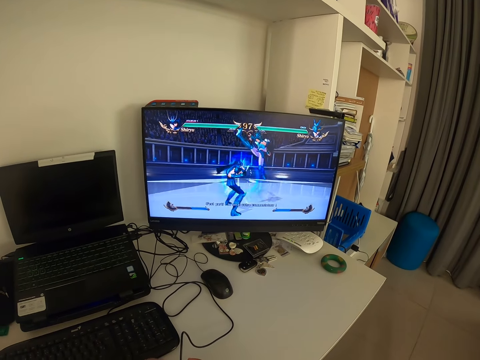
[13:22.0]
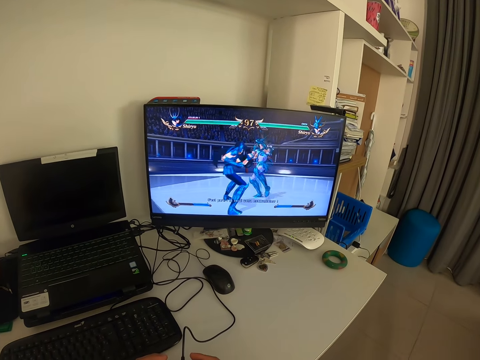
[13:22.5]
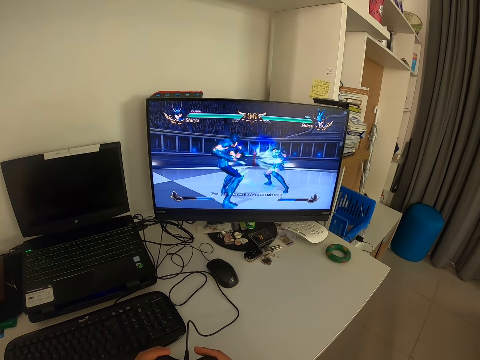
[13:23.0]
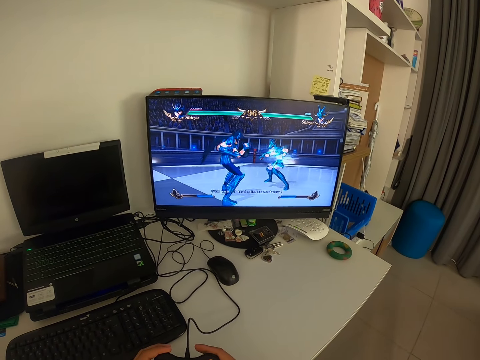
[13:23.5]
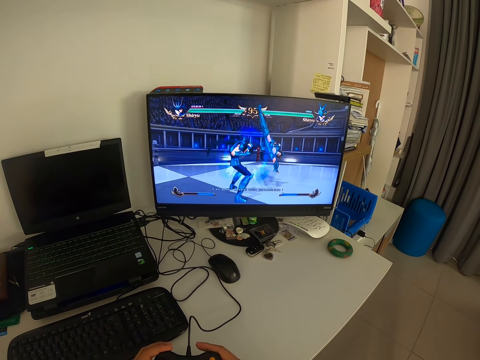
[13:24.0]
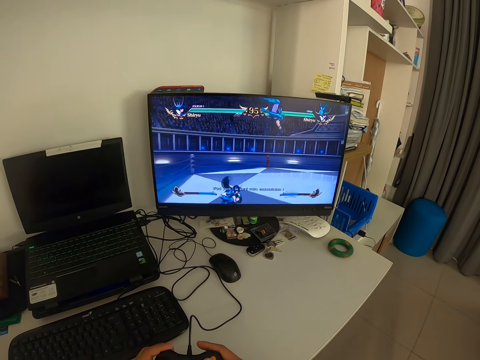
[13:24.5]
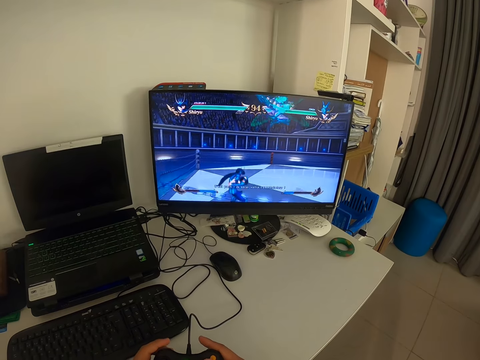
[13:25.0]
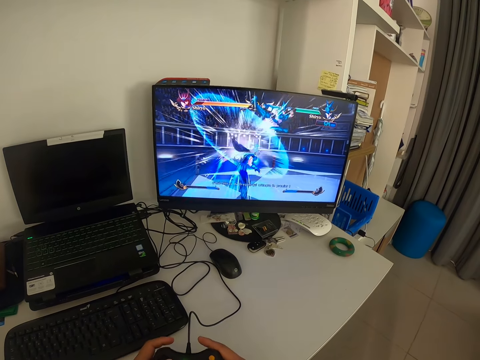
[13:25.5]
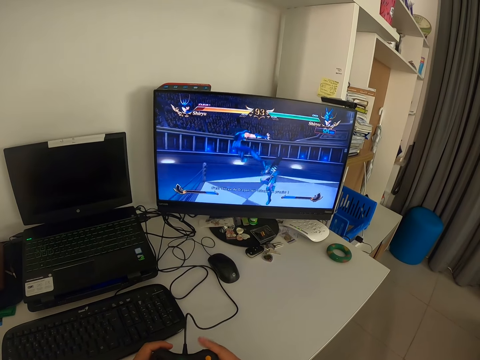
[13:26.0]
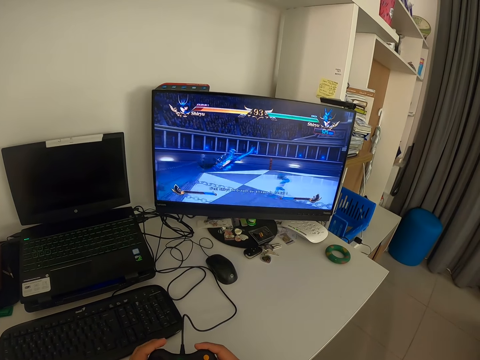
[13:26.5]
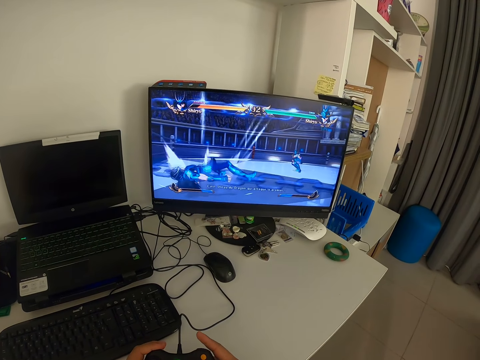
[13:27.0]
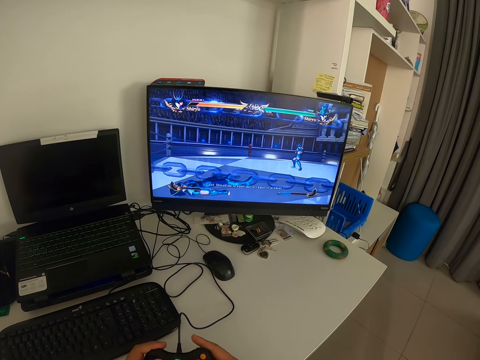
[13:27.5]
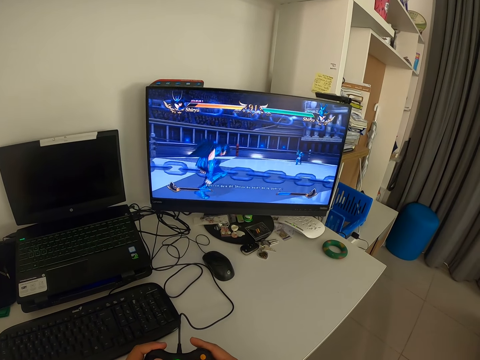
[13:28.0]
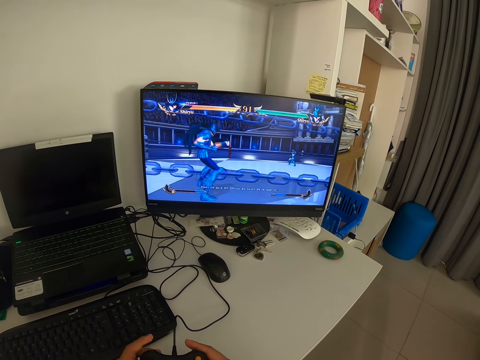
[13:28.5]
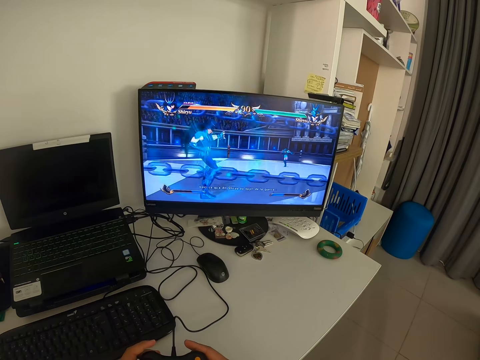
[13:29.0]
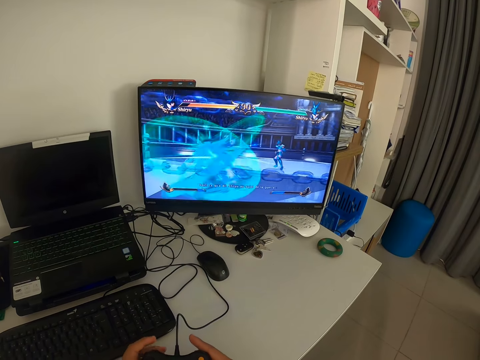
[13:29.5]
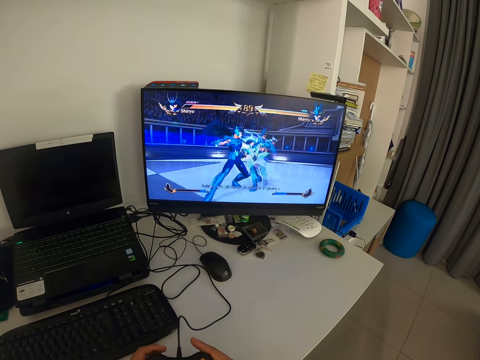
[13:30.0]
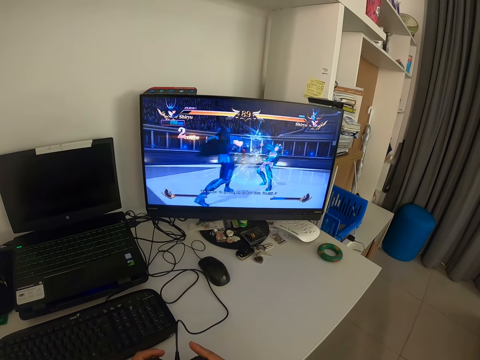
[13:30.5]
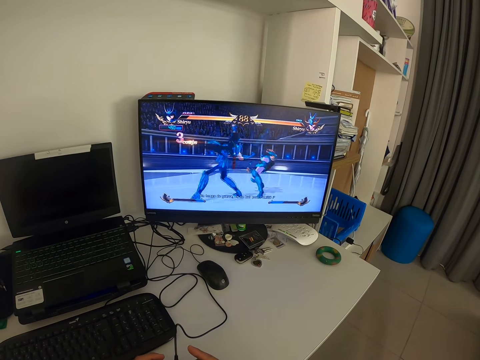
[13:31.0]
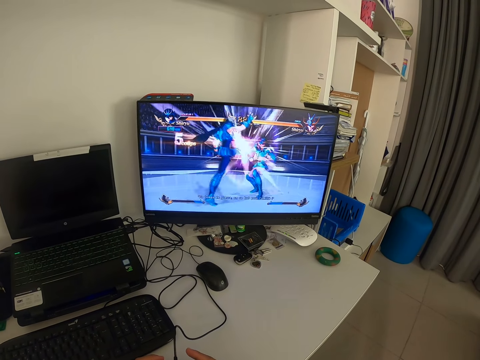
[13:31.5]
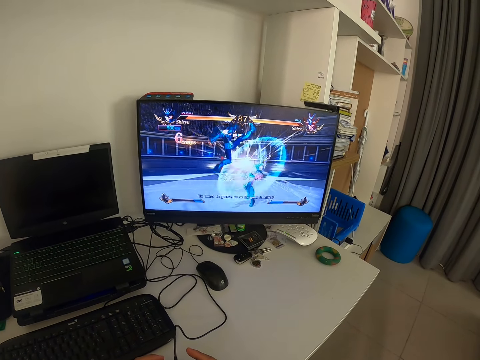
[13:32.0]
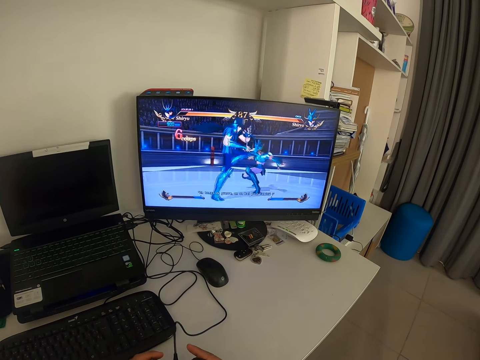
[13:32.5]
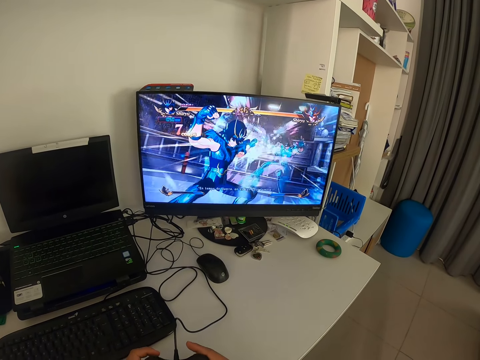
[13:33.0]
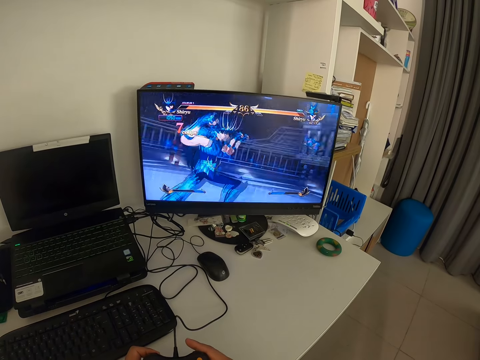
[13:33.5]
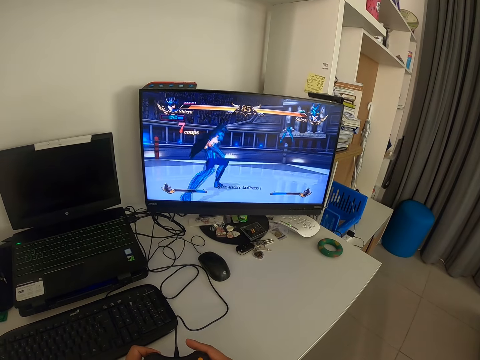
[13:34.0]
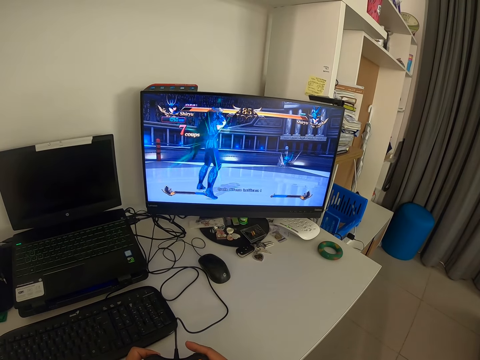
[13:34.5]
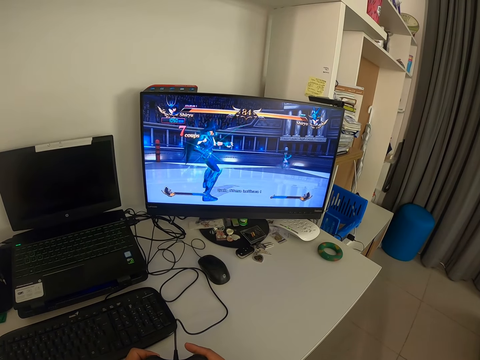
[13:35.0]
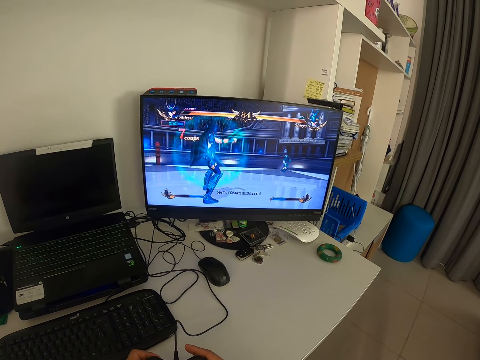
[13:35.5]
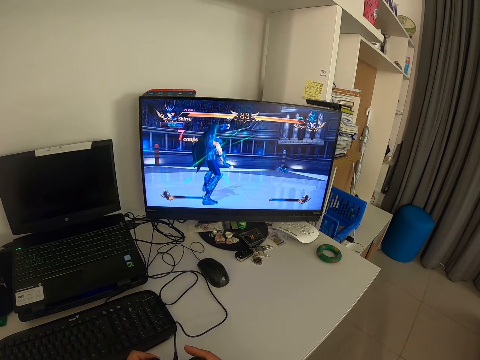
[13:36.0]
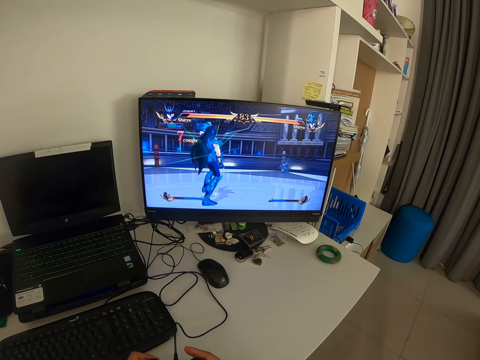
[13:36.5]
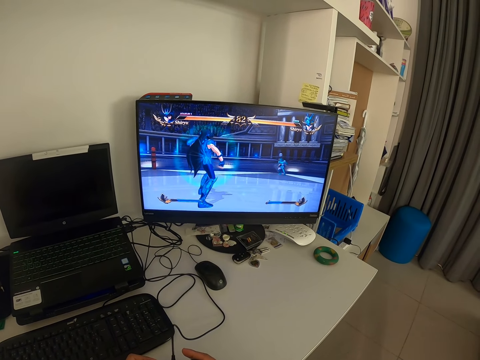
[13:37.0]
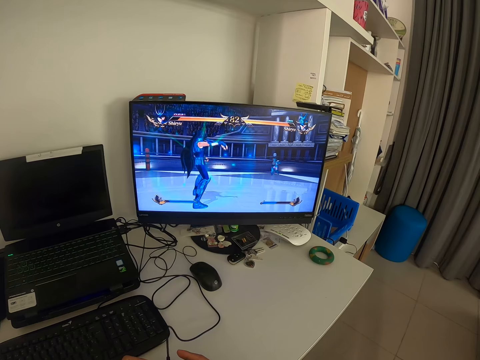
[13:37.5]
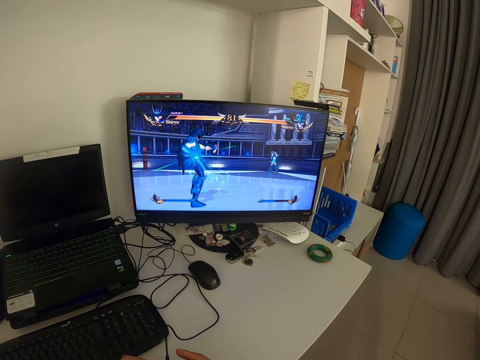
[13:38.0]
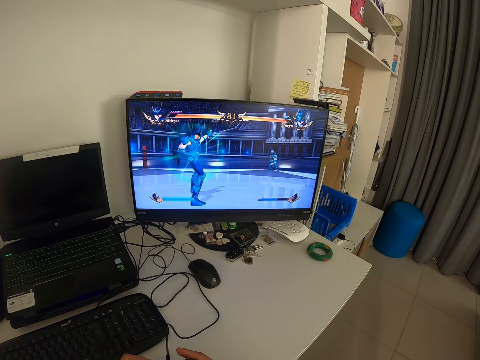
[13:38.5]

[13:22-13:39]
The camera wearer looks at a monitor. He operates the game pad. He looks at the monitor. He presses the game pad. He looks at the monitor.

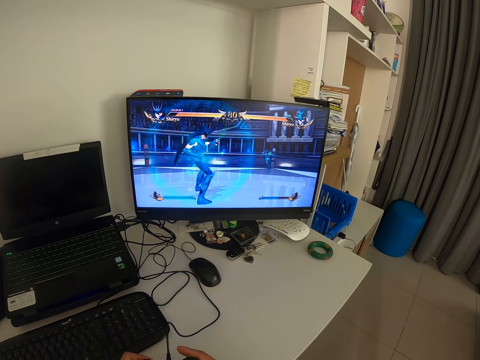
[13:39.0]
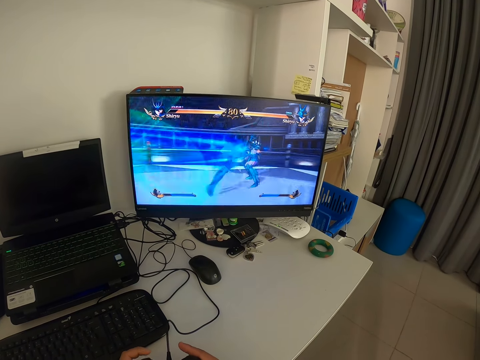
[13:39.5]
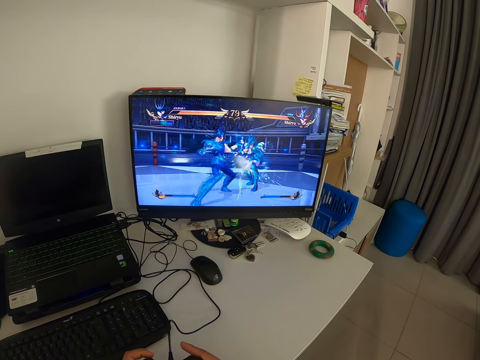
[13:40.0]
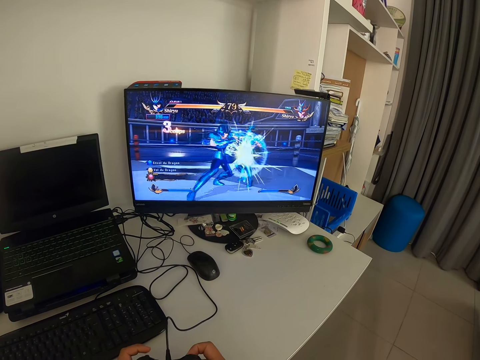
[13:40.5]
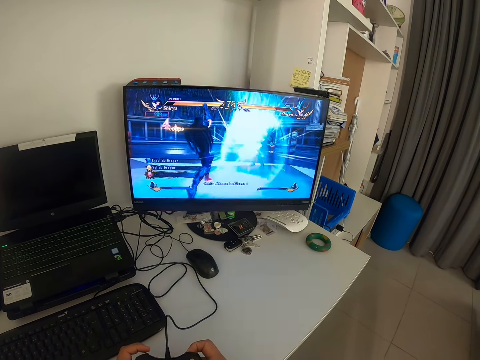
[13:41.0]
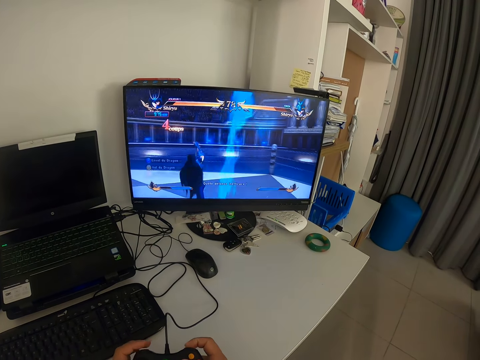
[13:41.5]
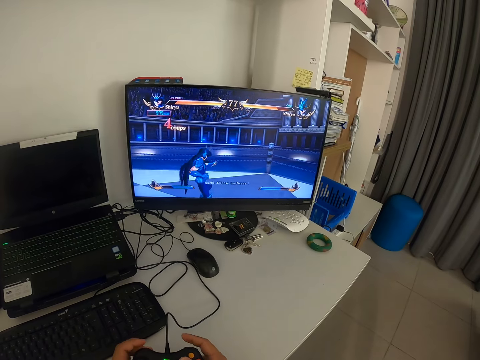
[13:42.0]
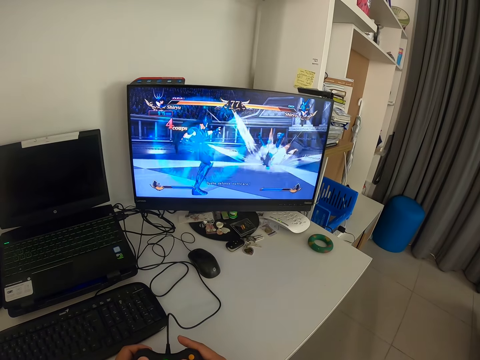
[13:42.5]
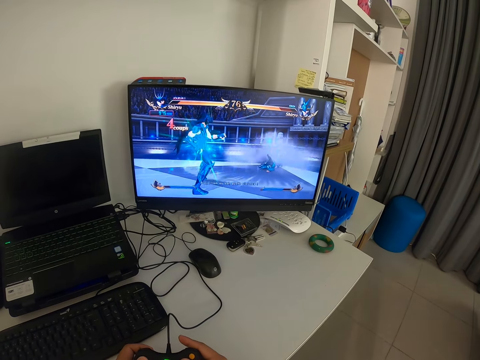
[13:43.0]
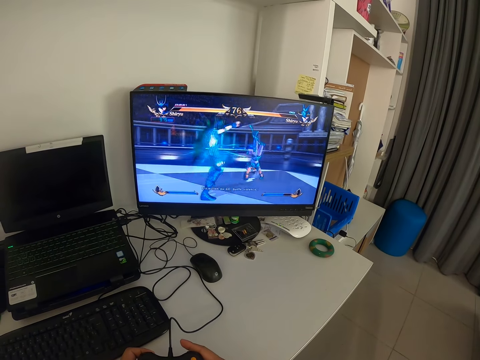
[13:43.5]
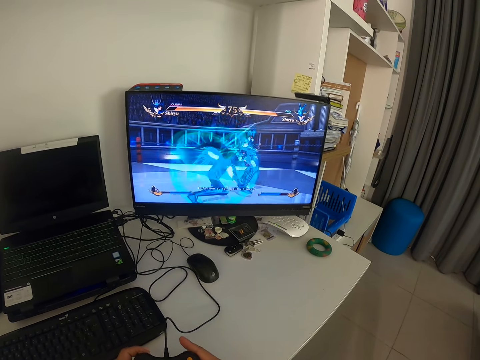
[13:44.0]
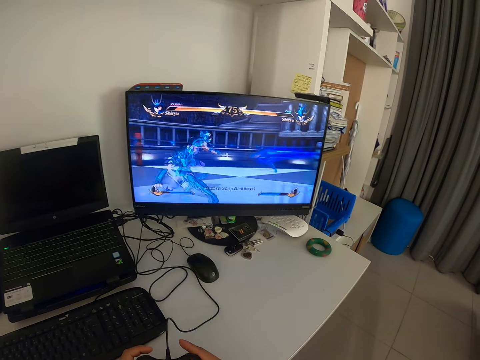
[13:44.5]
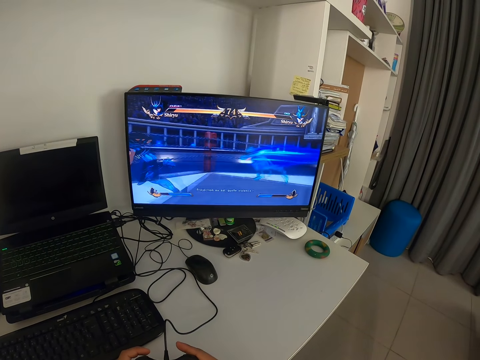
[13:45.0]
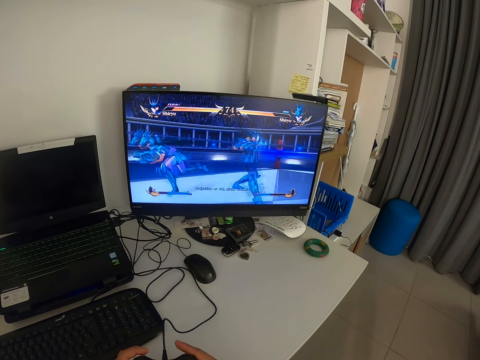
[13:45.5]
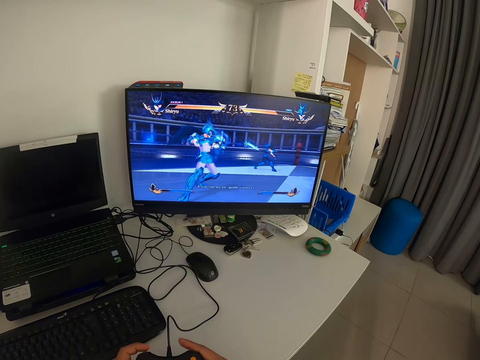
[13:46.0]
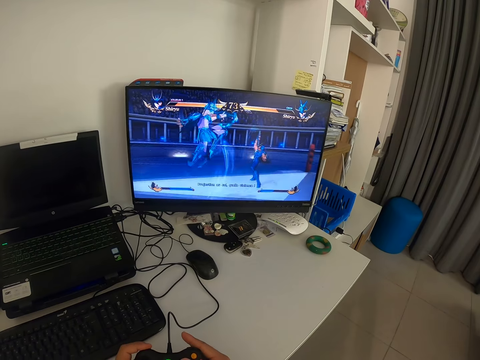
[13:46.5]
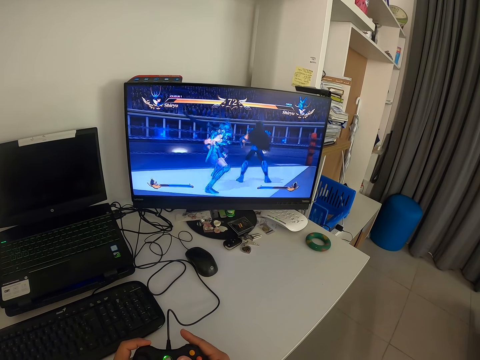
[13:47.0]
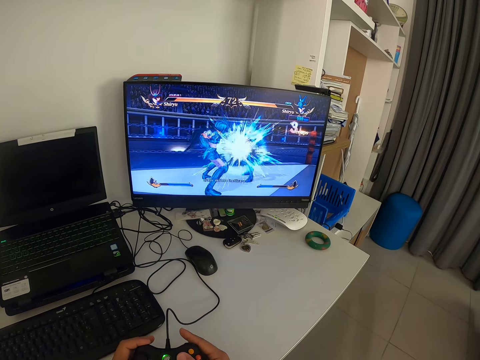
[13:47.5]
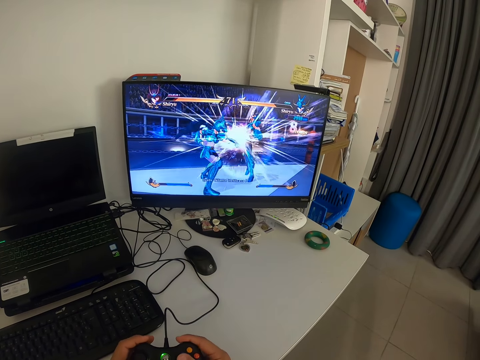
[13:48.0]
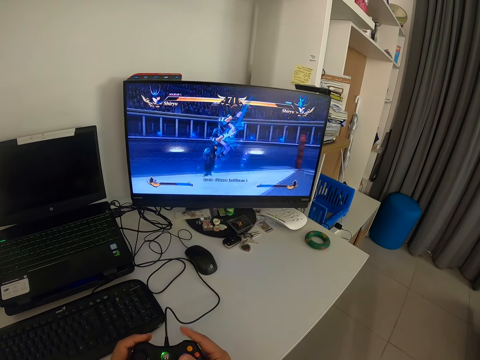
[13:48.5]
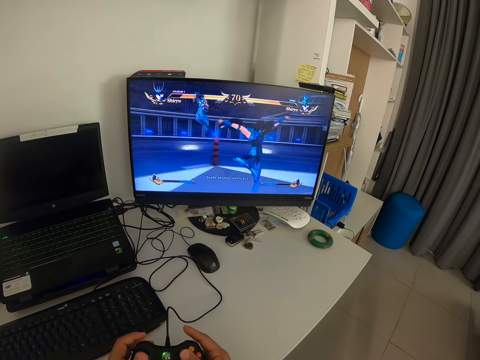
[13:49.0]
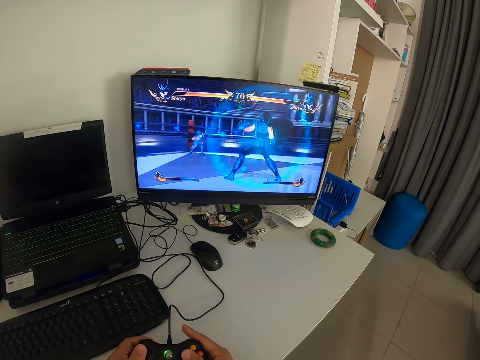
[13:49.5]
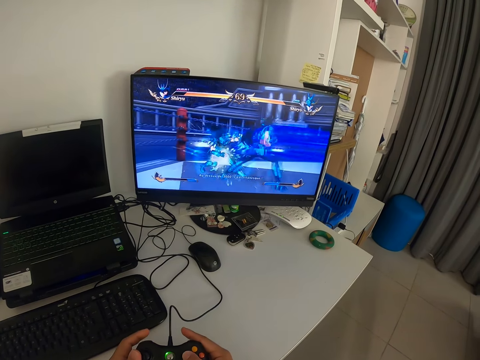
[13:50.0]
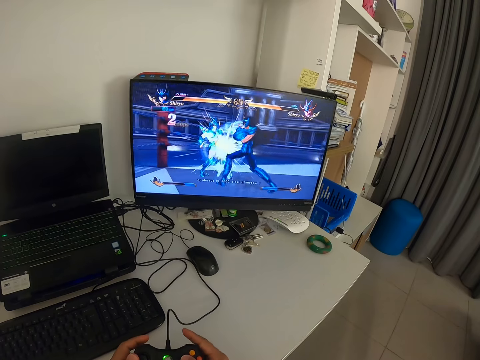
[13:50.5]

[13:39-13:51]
The camera wearer presses the game pad. He presses the game pad with his fingers. He looks at the monitor. He presses the game pad with his fingers.
